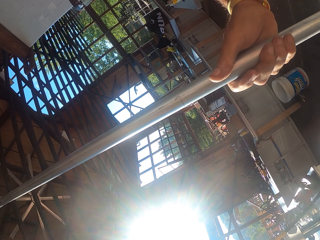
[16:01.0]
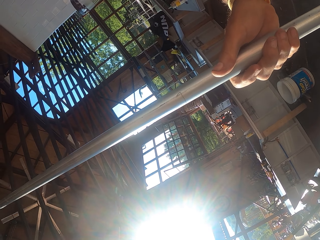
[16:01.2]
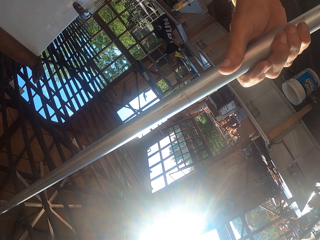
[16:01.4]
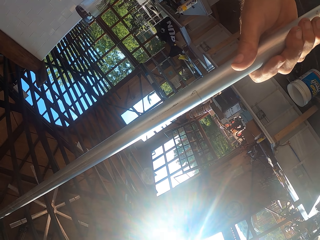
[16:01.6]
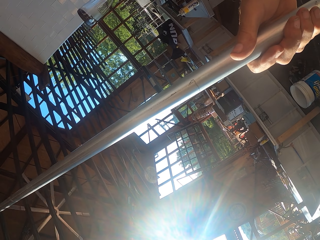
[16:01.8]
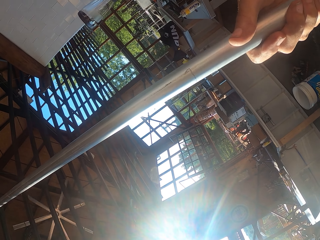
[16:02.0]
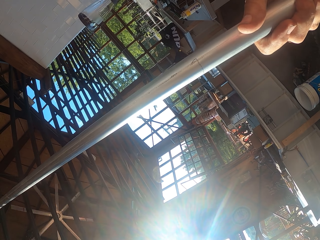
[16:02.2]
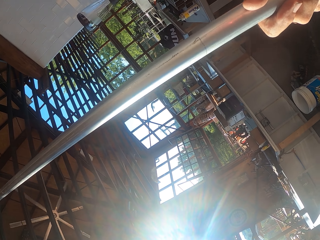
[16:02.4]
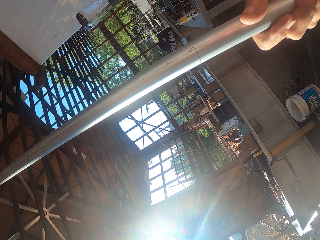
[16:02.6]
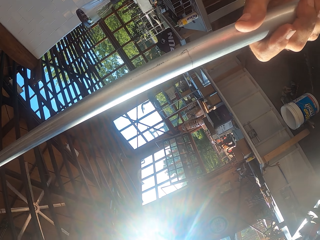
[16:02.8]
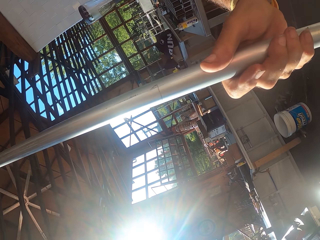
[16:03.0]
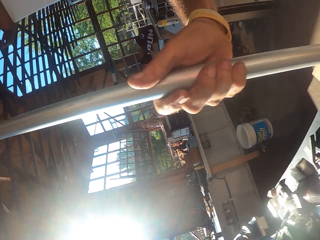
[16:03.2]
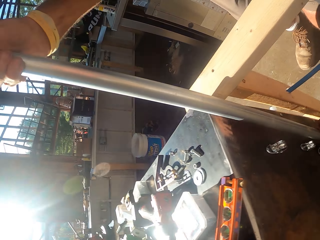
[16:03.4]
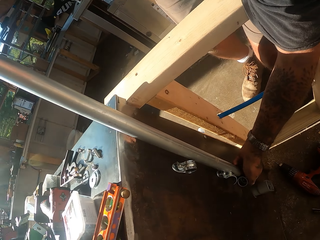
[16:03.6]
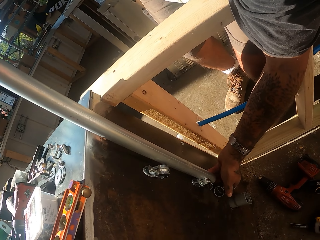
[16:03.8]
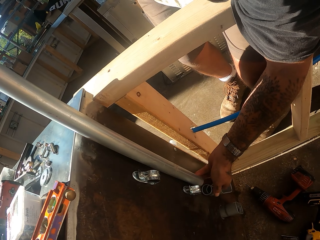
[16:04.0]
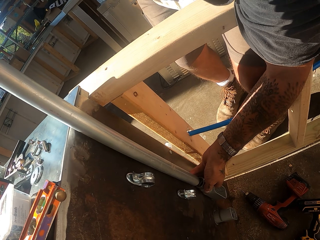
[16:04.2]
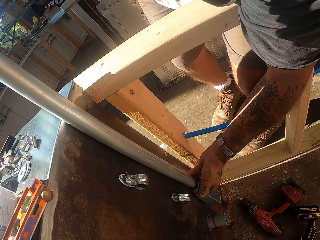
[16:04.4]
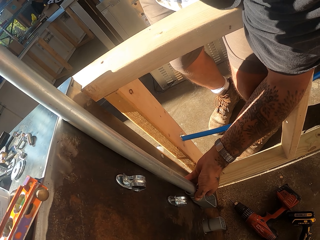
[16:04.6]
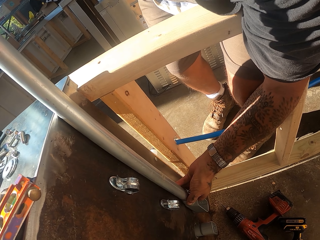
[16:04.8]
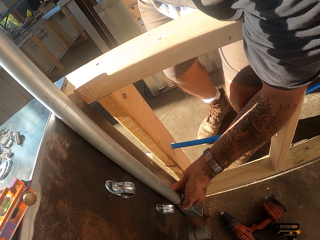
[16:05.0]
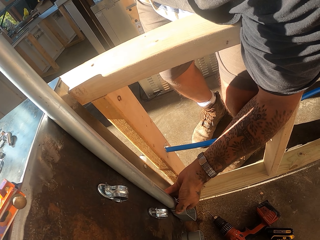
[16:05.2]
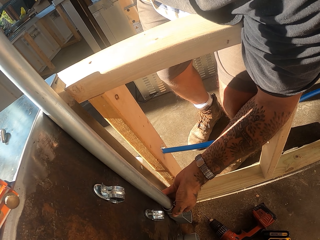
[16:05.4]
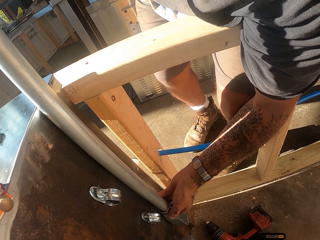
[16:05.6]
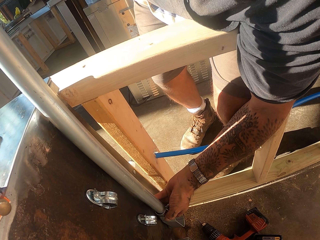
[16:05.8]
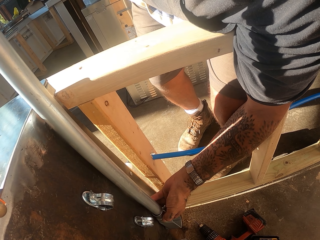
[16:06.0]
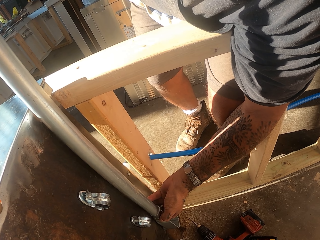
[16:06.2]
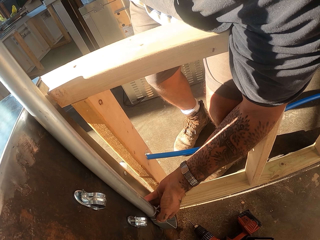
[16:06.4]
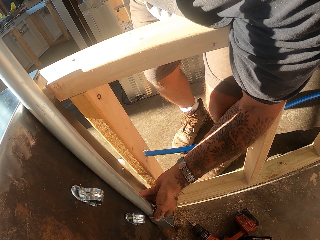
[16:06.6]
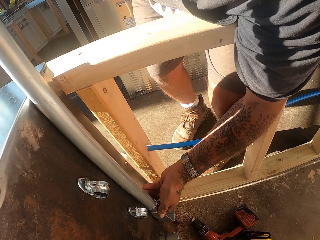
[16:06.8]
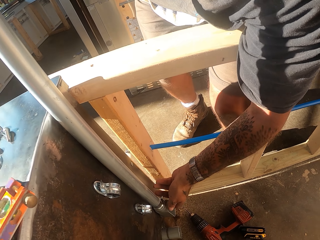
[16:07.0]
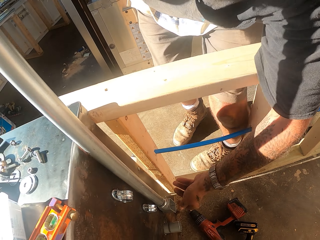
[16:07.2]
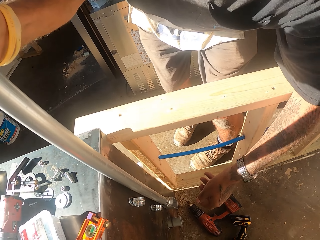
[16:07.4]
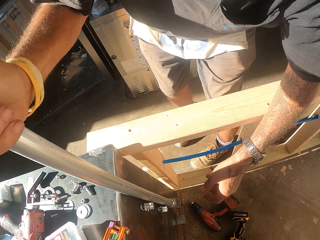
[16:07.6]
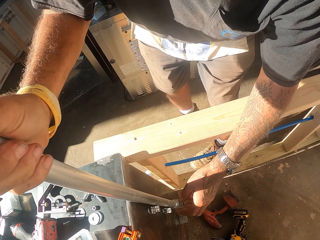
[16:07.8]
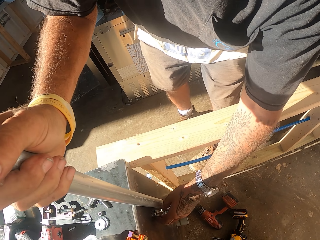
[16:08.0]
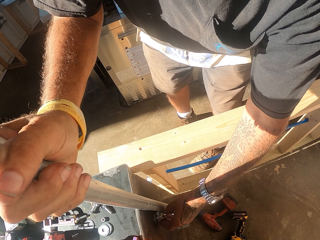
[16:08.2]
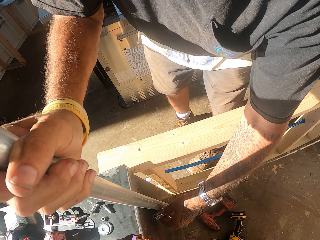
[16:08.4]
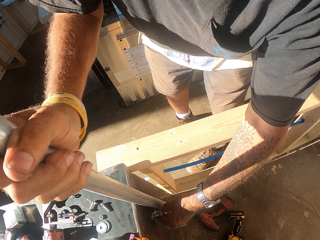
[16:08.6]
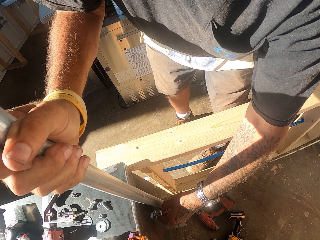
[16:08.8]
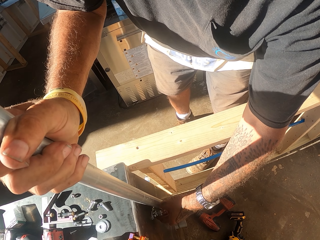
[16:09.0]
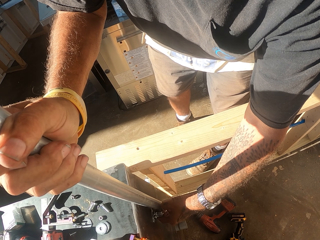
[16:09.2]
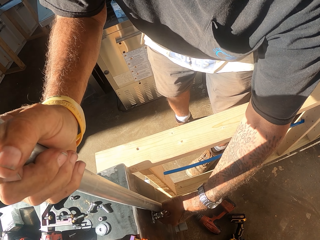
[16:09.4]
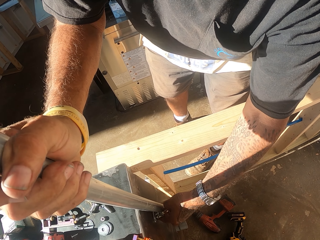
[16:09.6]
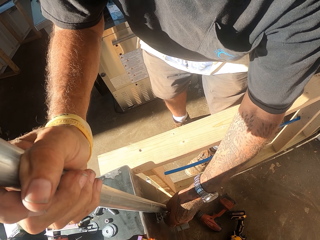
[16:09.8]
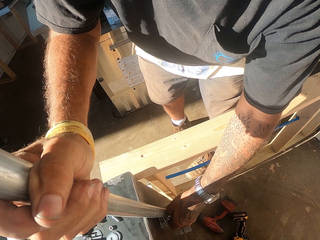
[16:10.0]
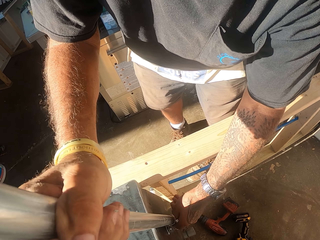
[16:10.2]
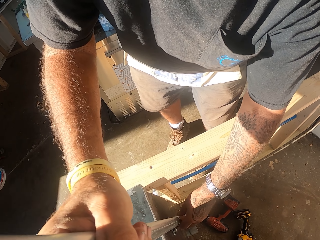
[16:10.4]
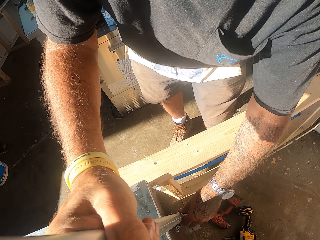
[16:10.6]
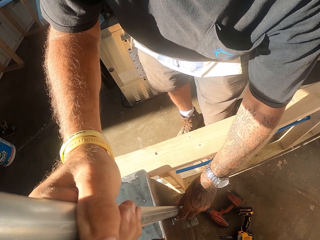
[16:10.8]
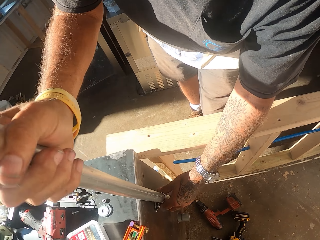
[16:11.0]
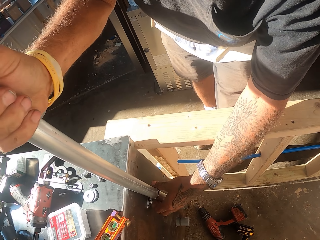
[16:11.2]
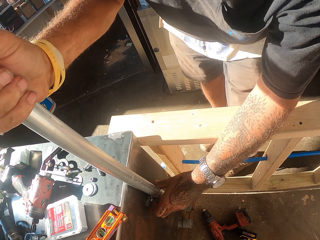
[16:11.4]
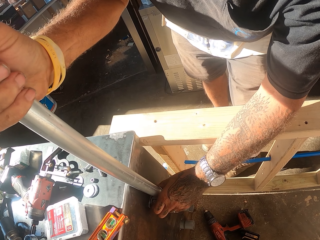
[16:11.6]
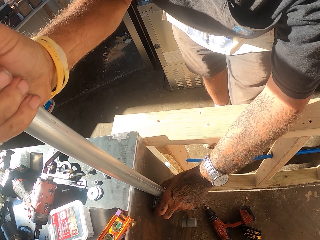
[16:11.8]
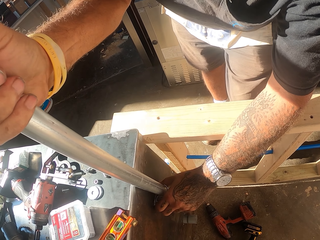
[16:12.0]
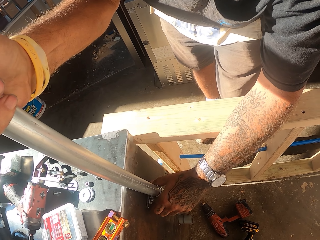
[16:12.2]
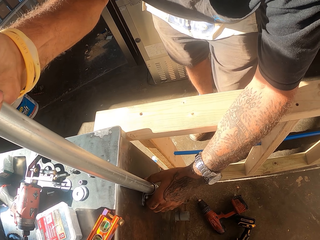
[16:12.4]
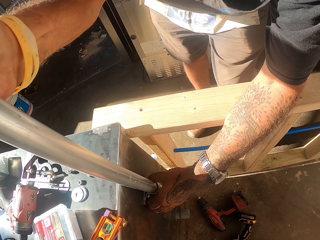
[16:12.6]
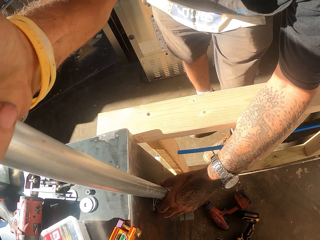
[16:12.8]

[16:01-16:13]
The camera wearer tries to fix the pipe on the table.

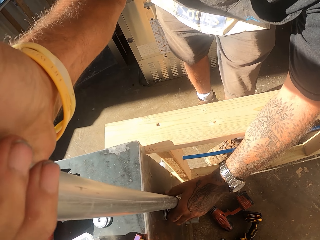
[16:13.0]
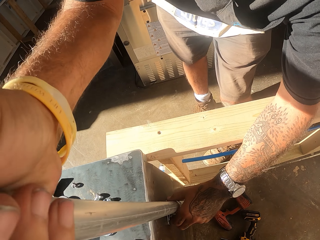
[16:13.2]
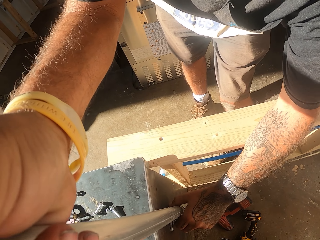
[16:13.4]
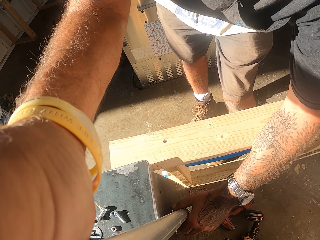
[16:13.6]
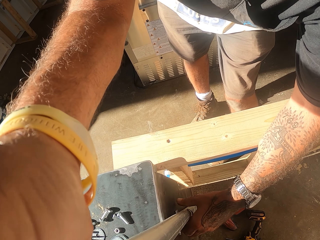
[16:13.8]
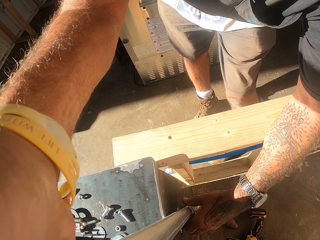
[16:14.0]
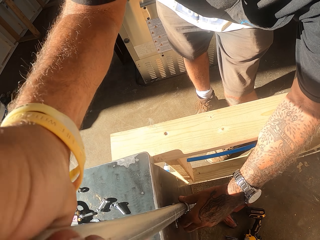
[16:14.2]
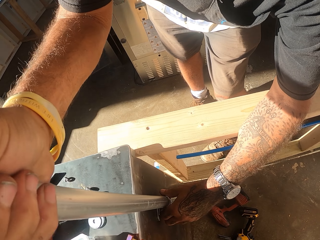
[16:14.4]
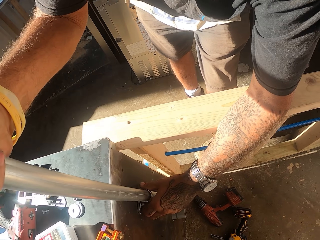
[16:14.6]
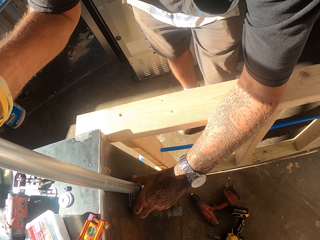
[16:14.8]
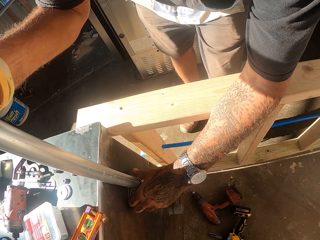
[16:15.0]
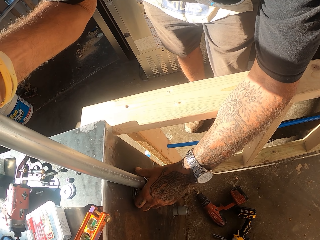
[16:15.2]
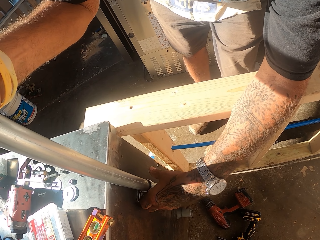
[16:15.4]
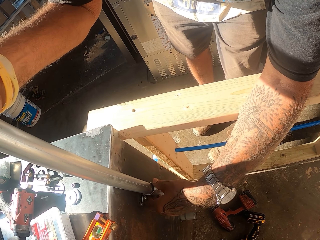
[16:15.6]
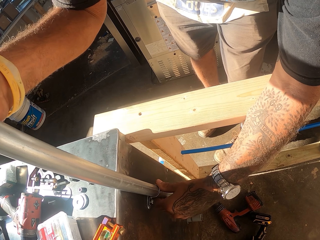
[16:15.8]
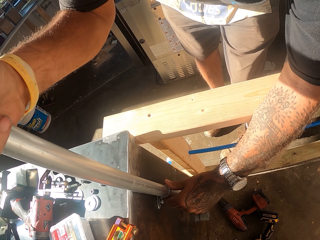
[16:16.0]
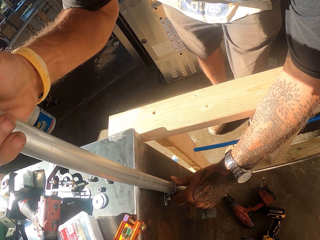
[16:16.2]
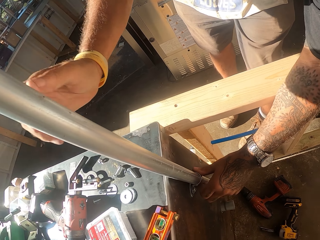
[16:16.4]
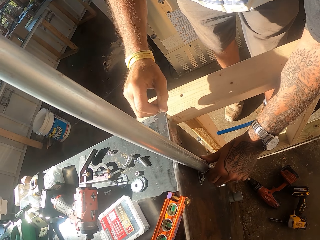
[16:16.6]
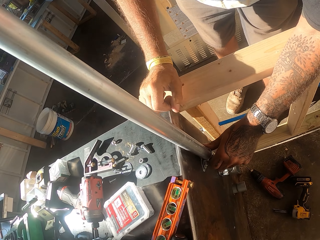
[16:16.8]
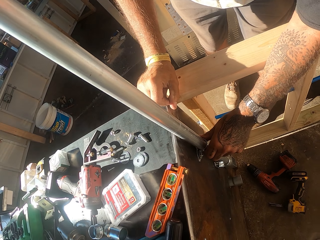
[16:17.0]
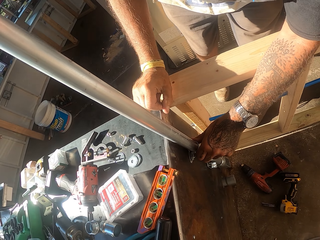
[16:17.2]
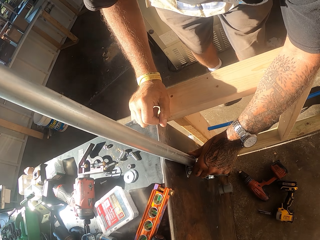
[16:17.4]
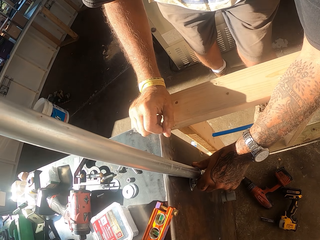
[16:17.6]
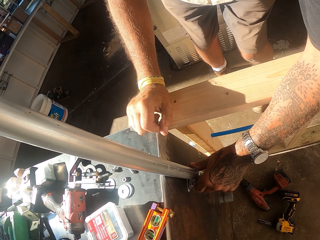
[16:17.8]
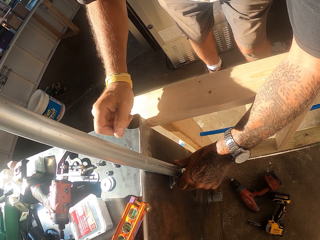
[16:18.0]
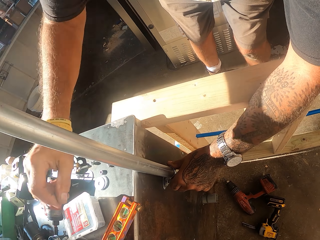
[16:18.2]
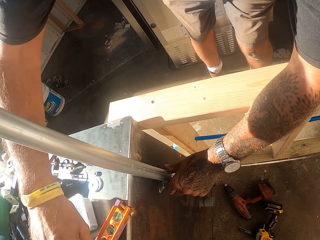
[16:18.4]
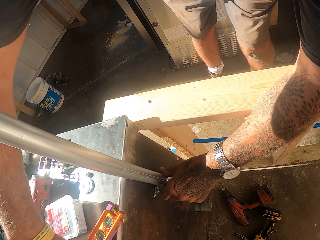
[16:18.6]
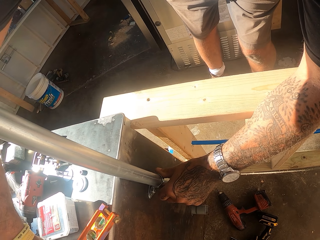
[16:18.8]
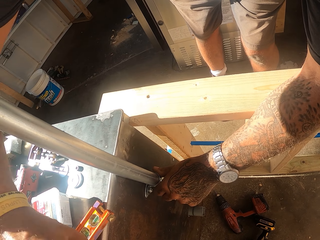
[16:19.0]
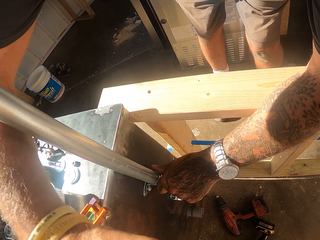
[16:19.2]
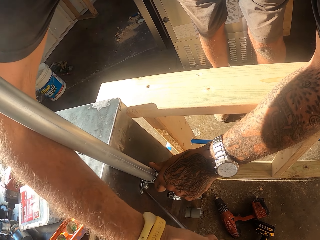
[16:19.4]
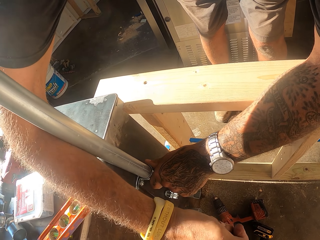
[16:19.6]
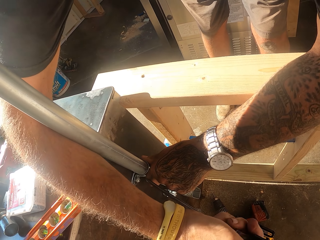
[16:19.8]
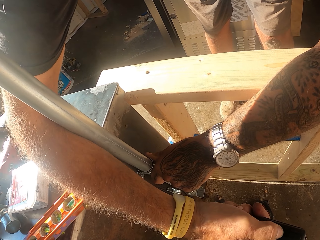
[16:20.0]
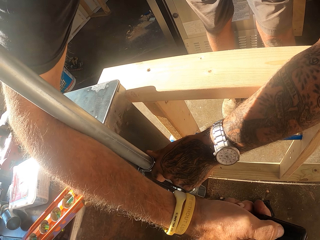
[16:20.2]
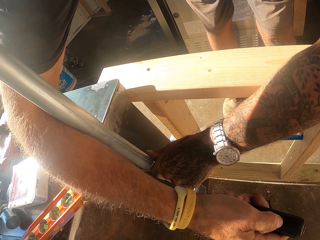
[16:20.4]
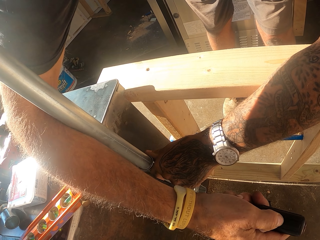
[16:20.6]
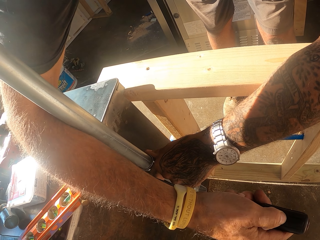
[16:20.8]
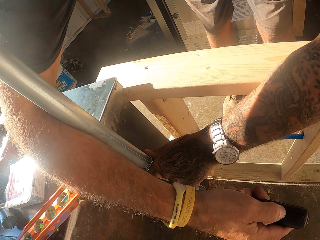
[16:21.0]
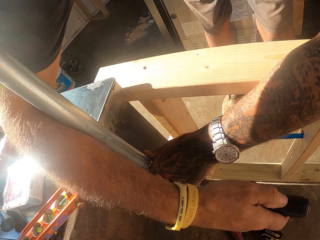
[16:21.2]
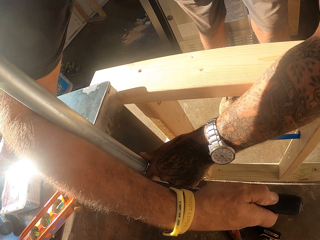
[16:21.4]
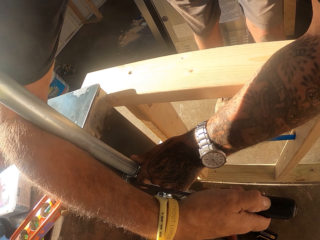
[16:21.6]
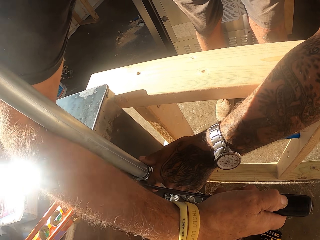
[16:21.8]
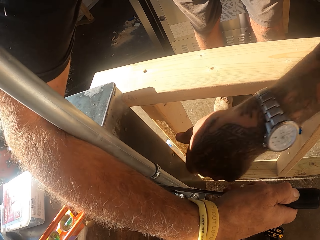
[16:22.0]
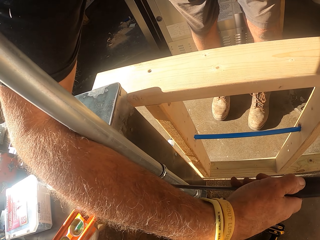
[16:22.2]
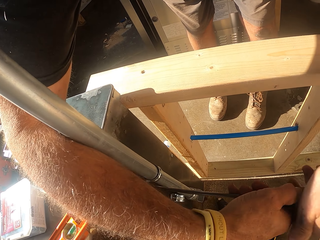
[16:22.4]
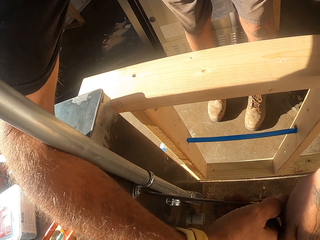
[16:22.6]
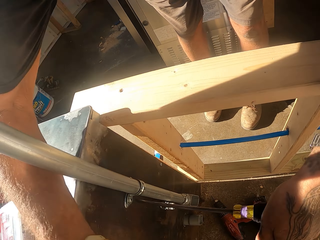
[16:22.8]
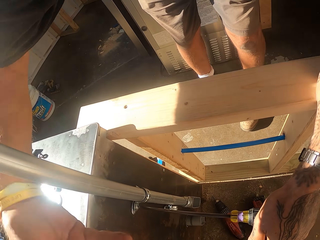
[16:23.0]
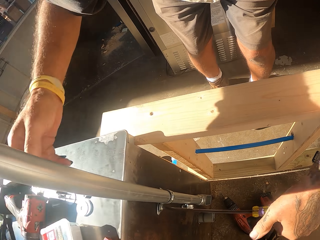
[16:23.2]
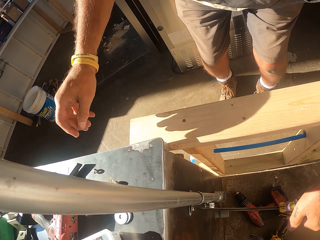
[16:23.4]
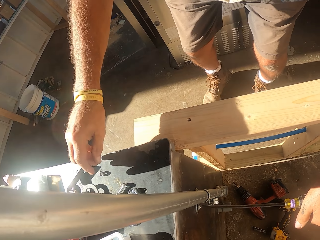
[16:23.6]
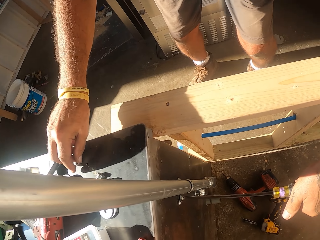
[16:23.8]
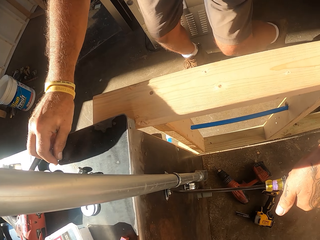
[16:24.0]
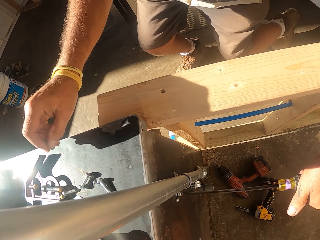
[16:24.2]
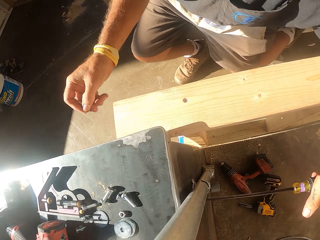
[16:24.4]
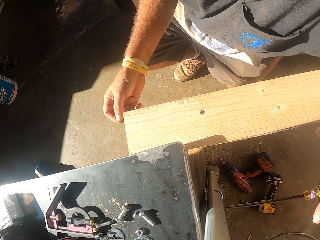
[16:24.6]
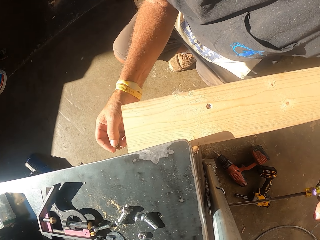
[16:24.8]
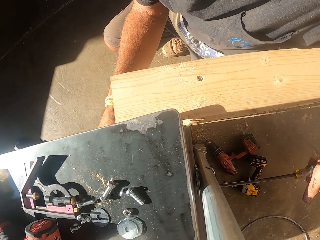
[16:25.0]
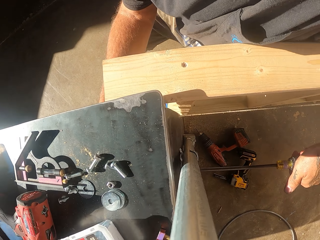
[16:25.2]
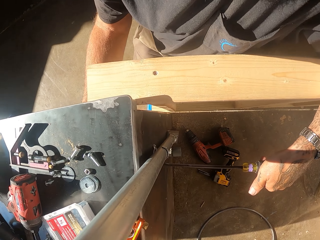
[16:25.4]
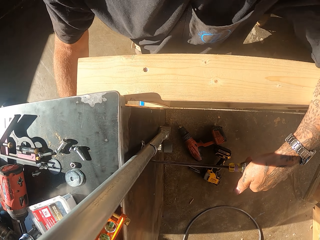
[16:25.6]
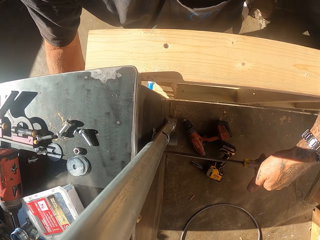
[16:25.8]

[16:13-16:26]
The camera wearer picks up the screwdriver. They fasten the bolt with the screwdriver. They hold the screwdriver. They pick up the bolt from the counter.
